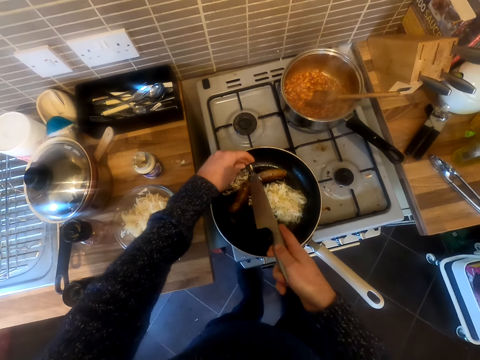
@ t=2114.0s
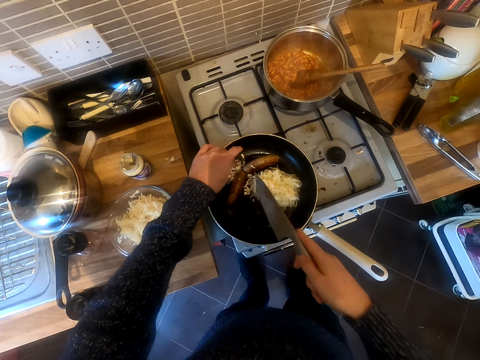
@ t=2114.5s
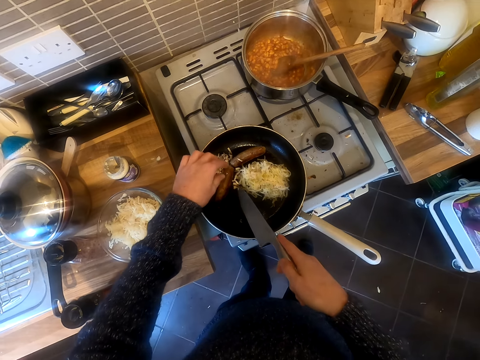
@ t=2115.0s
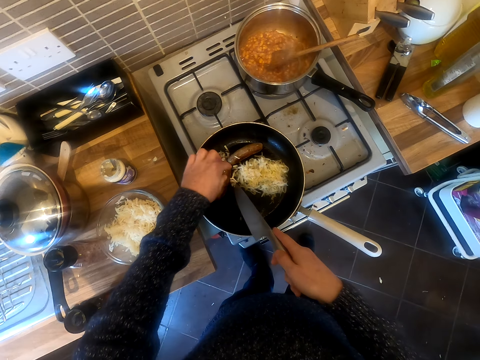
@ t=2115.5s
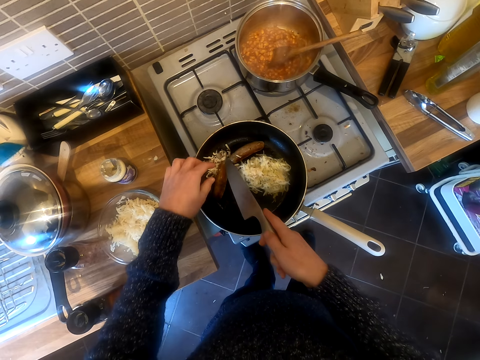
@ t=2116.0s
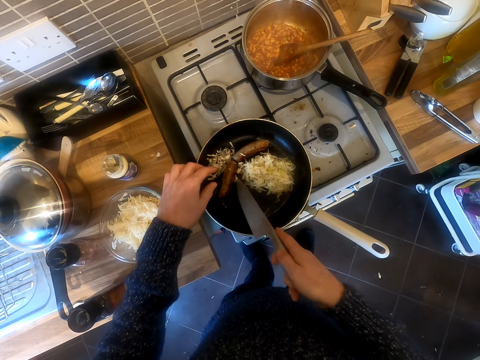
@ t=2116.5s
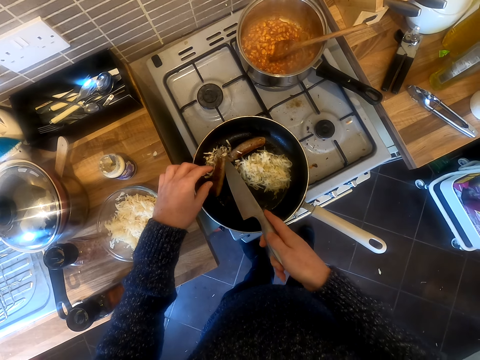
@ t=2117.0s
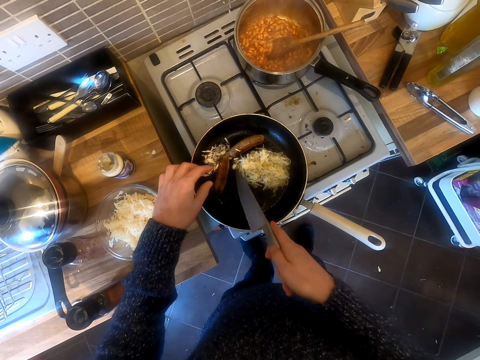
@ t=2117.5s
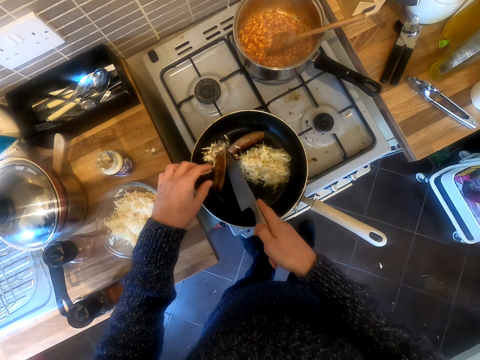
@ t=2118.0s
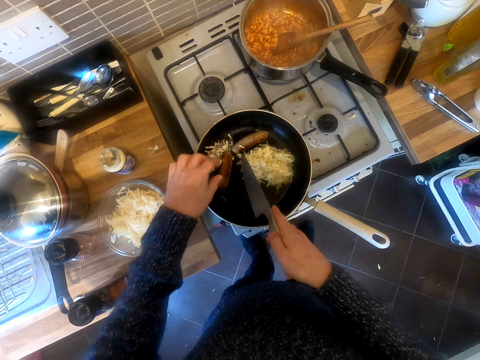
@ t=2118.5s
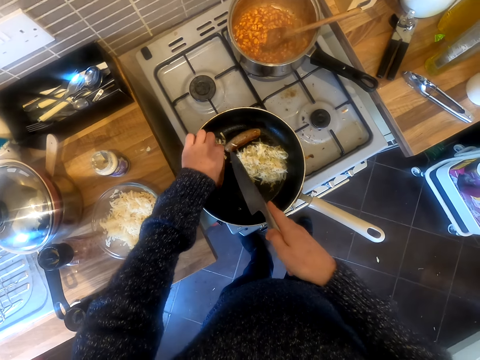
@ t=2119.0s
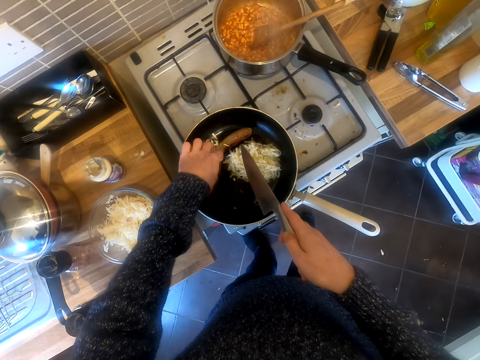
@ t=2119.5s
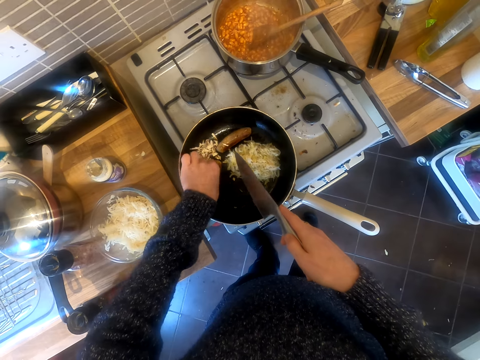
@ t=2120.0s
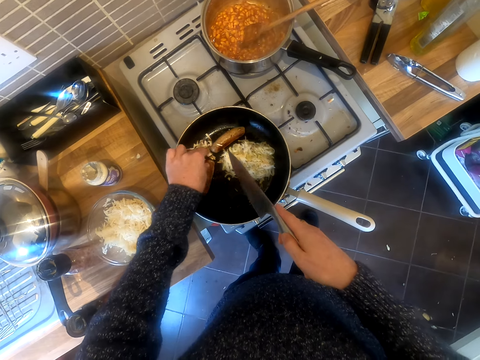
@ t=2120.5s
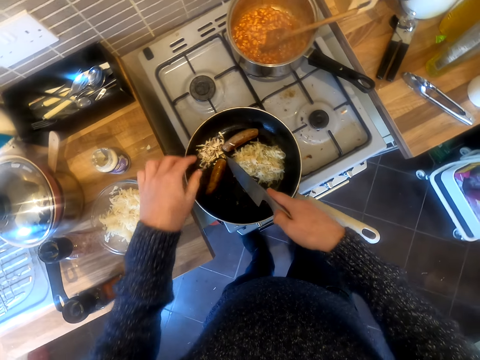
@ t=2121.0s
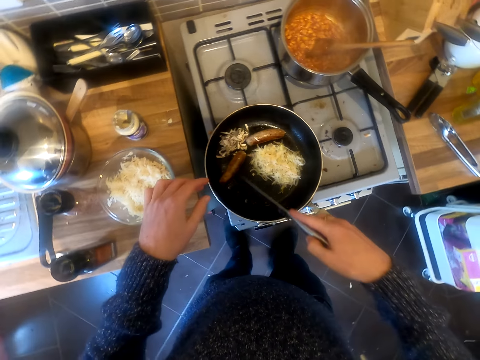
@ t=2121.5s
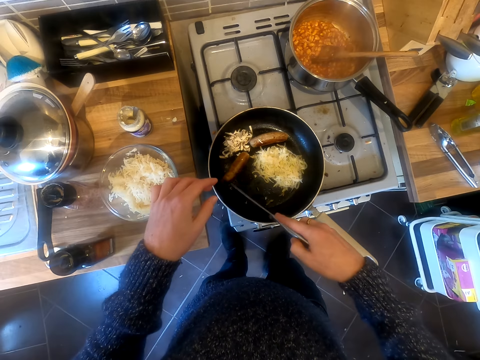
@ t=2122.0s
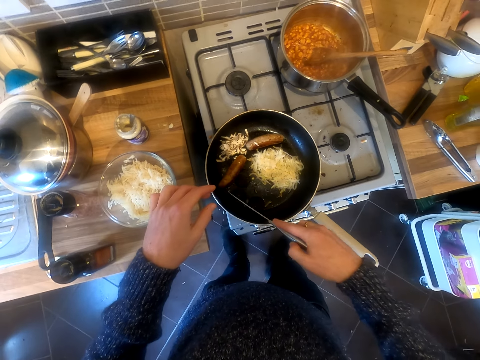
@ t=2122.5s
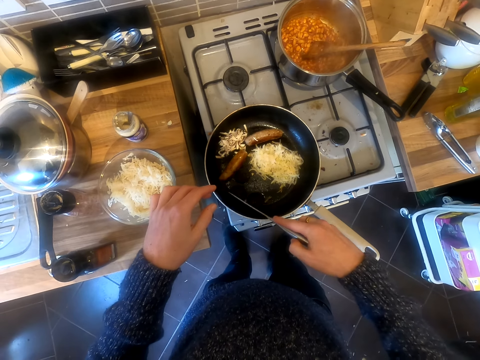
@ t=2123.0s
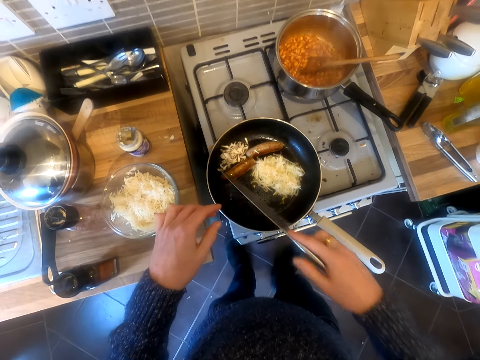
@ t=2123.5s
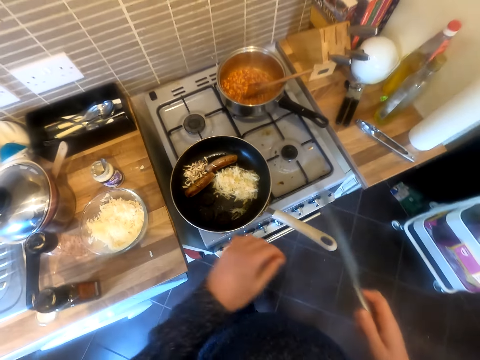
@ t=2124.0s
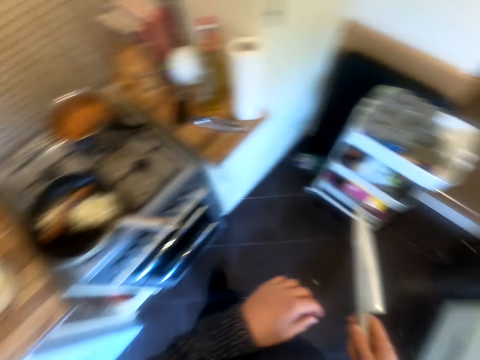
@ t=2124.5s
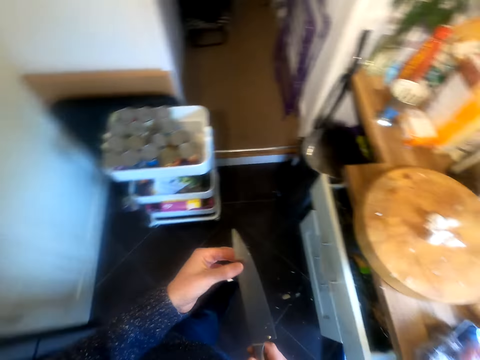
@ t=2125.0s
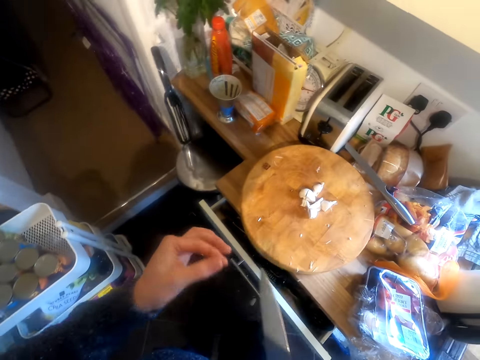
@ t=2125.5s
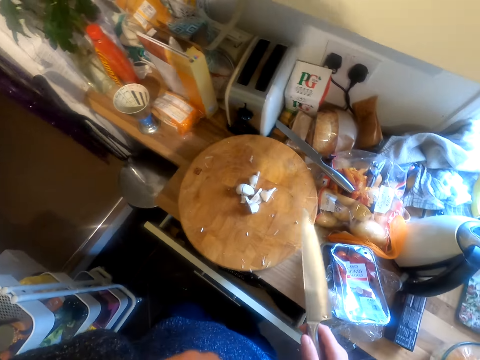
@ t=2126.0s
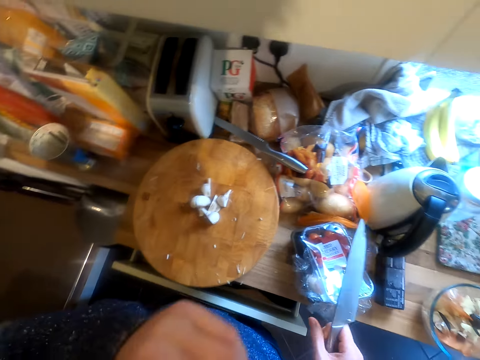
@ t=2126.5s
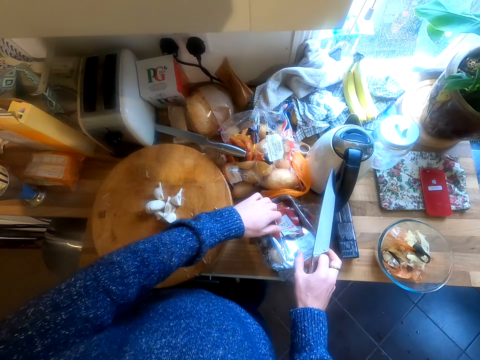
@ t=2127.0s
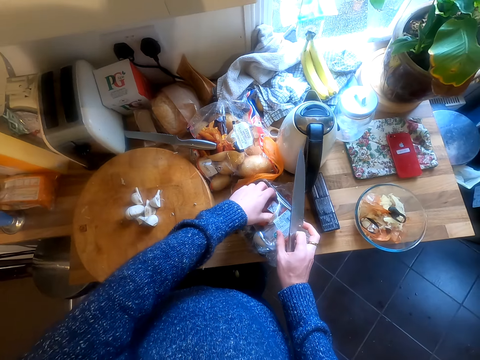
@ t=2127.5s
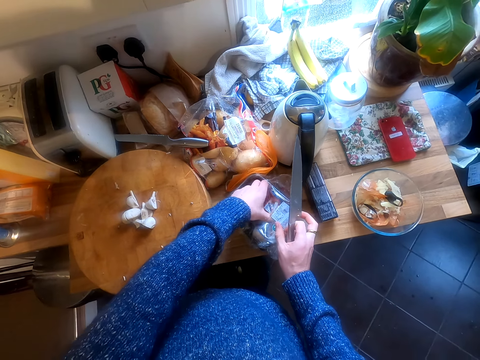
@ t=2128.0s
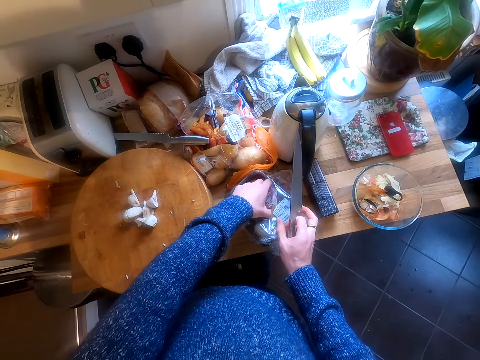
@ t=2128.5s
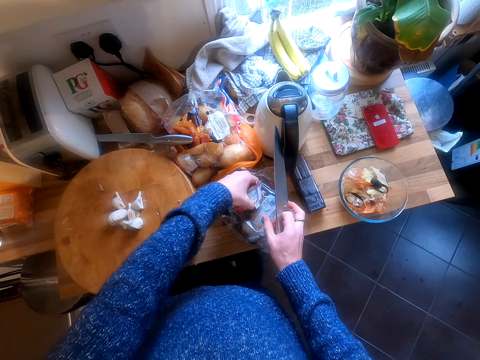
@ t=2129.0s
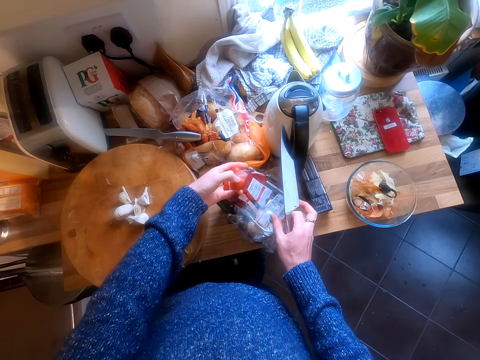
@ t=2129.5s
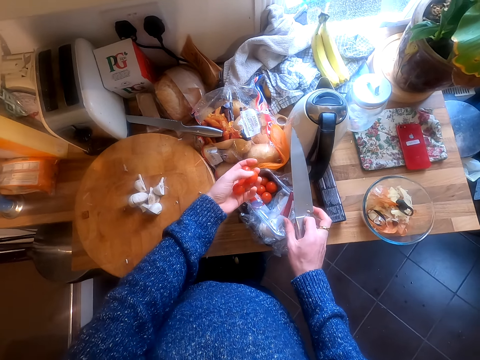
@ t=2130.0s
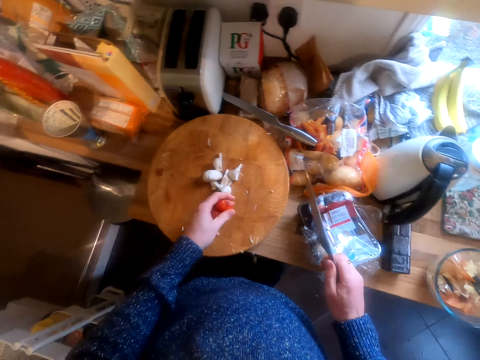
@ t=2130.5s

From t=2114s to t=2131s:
The camera wearer puts the mushroom in the pan. He touches his face. He cuts something into pieces.

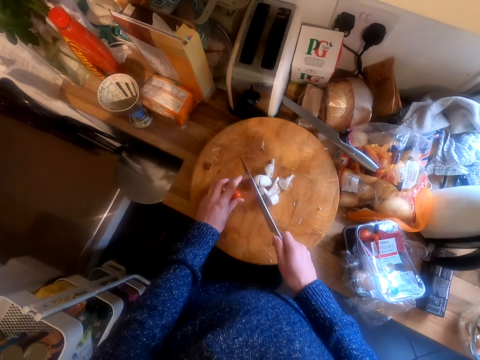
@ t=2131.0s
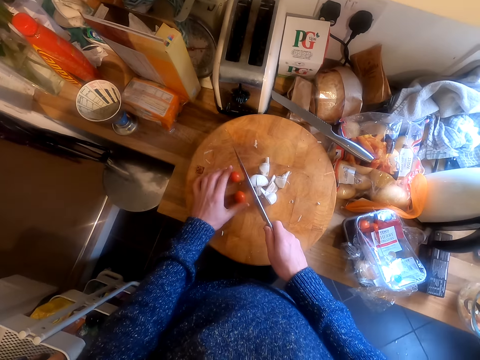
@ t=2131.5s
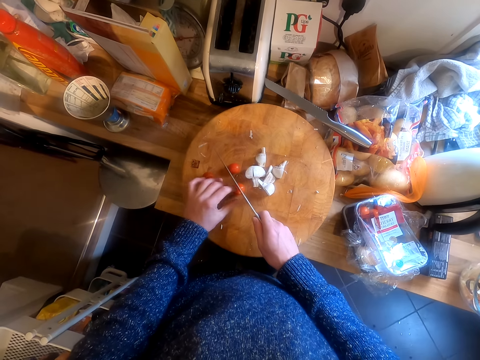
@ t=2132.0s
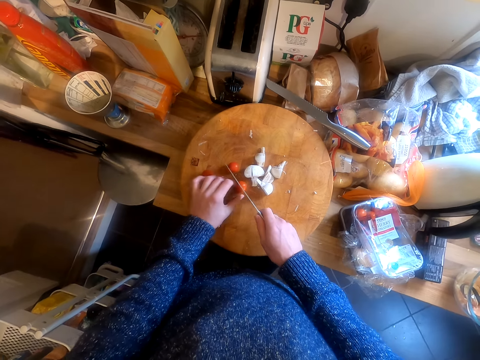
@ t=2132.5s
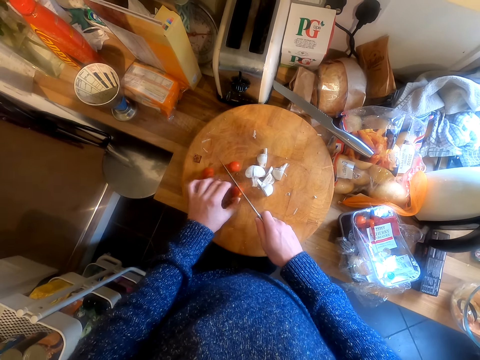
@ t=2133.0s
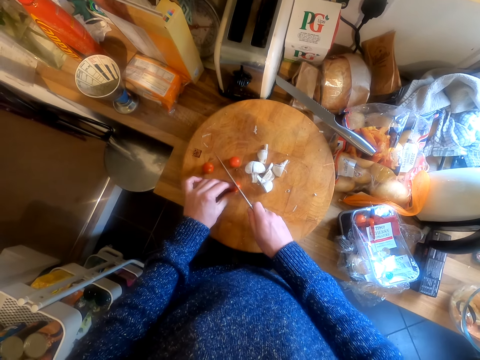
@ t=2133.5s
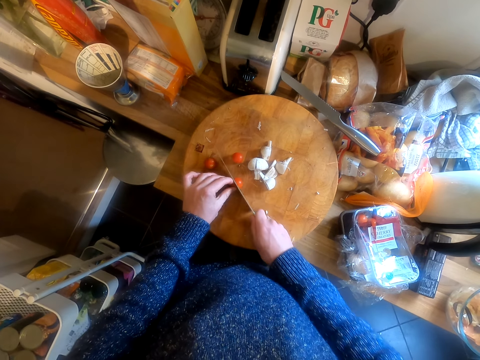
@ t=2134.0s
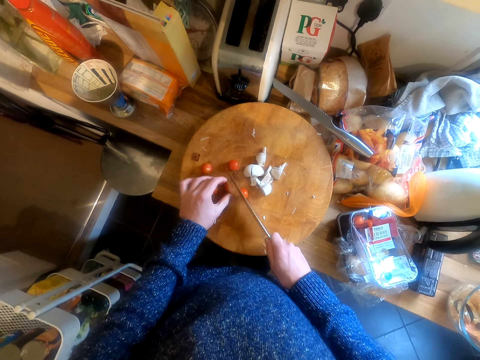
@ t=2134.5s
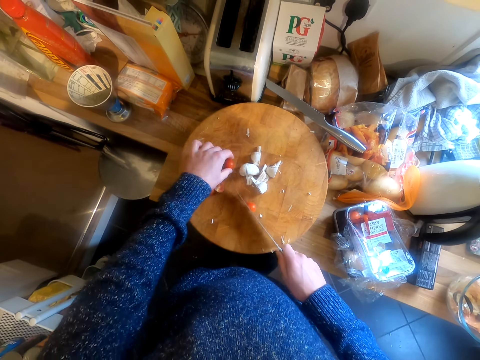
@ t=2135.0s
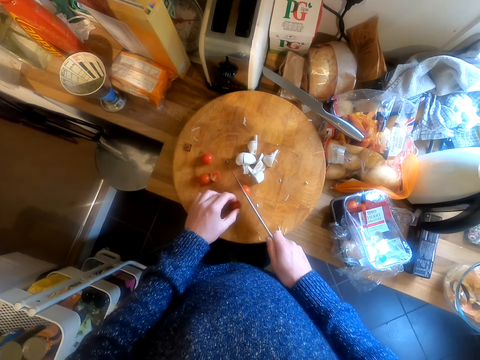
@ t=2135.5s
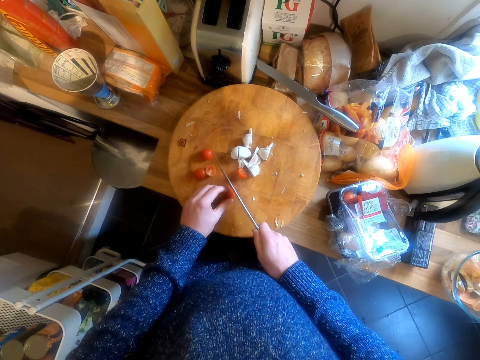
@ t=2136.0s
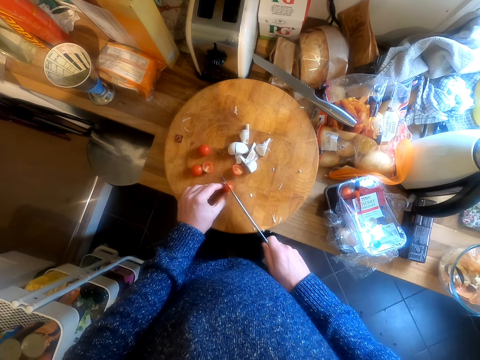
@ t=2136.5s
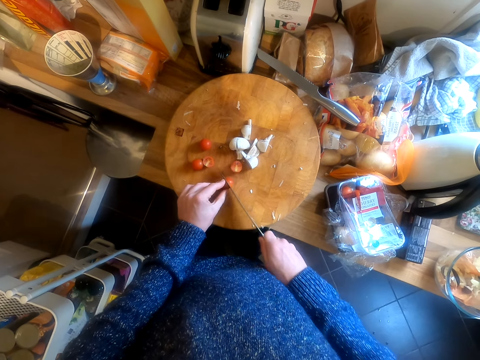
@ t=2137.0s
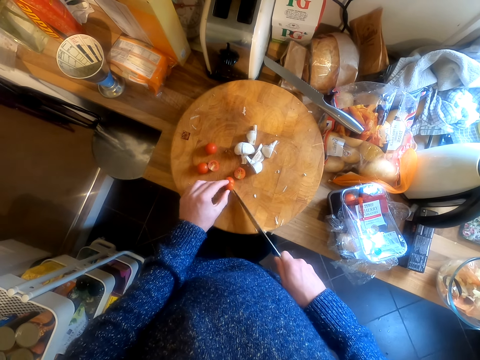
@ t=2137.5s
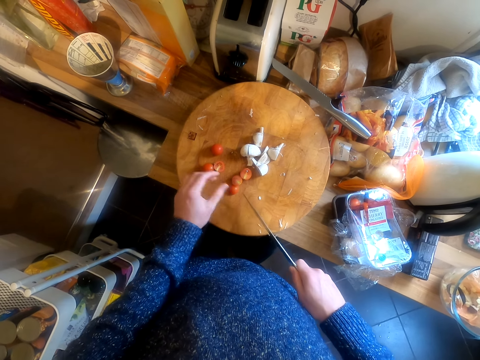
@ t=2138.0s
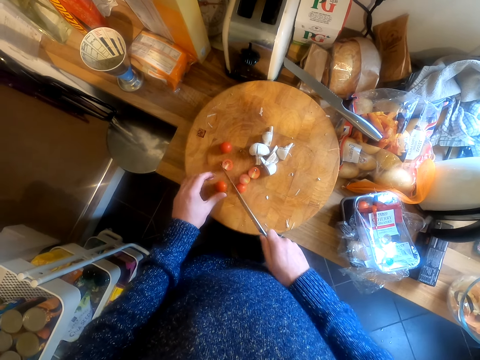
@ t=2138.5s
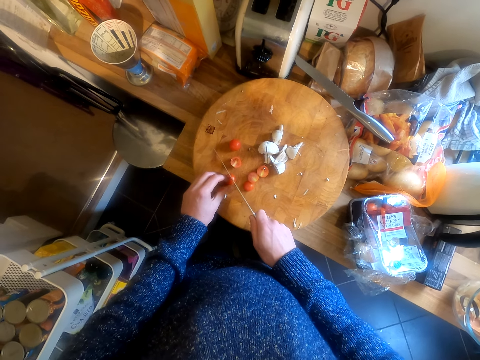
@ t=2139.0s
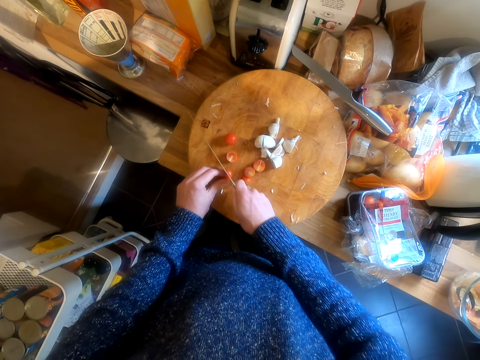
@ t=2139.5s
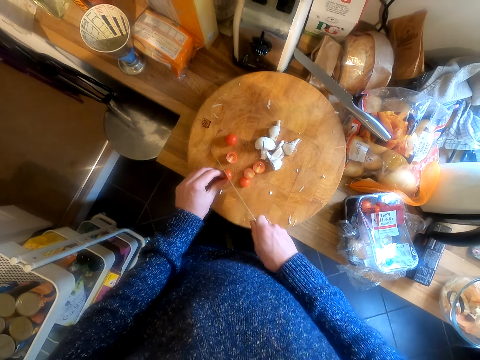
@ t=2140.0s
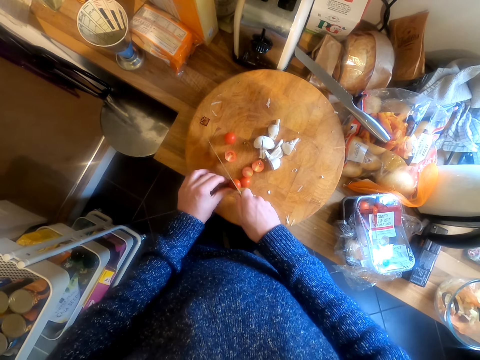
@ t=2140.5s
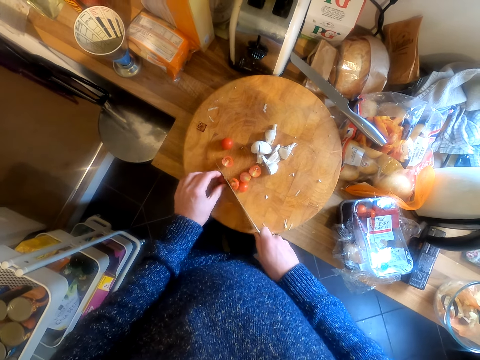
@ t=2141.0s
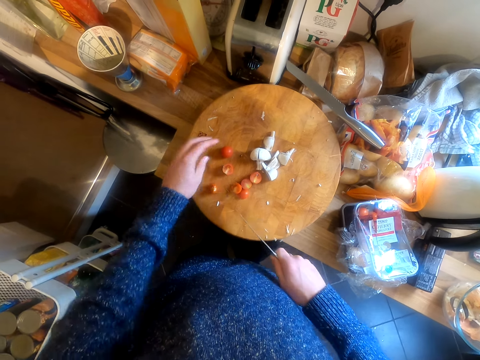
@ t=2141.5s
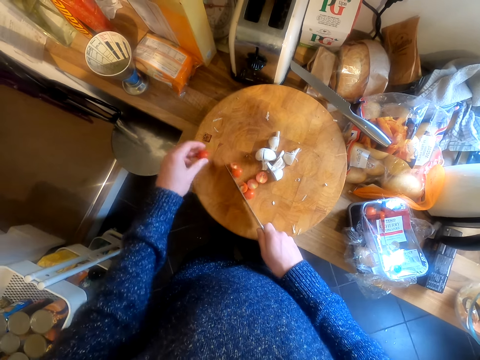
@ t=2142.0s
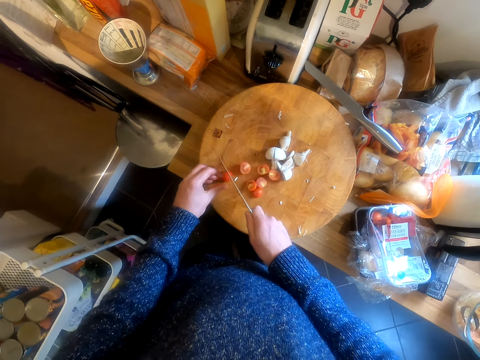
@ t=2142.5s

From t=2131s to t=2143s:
The camera wearer cuts tomatoes.
